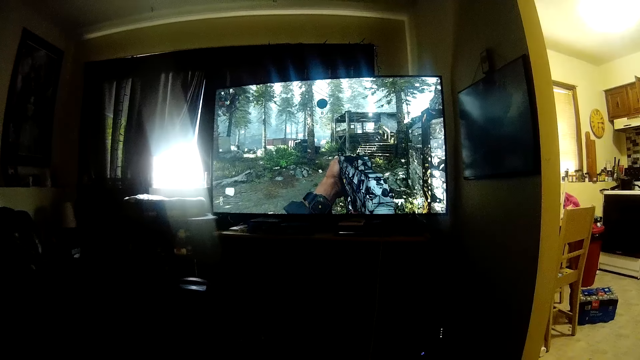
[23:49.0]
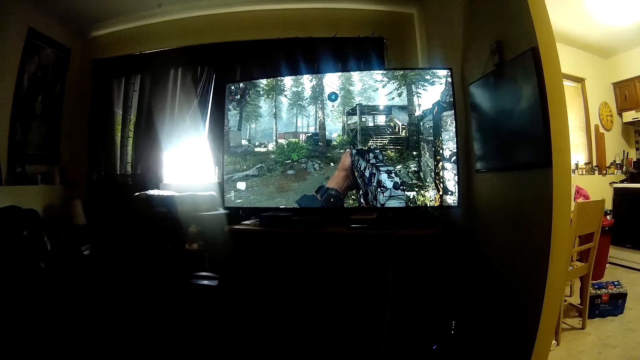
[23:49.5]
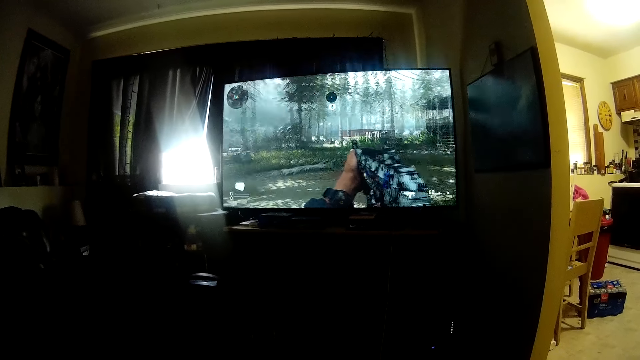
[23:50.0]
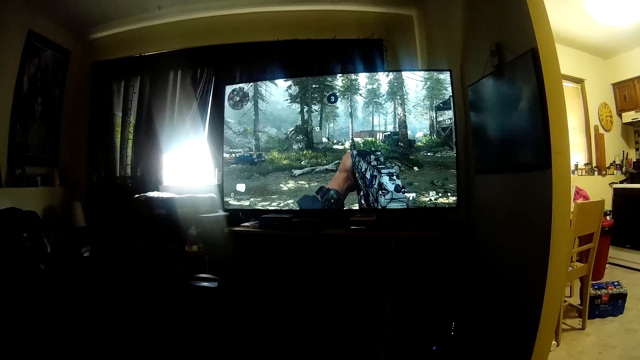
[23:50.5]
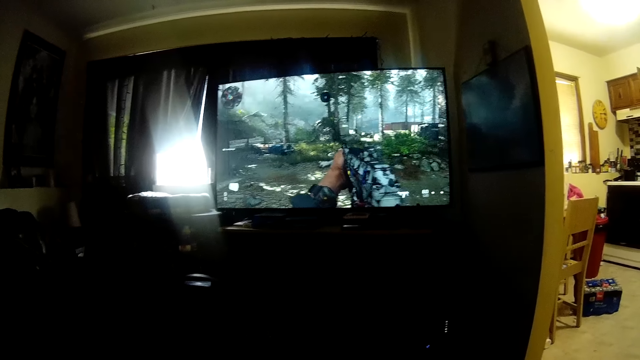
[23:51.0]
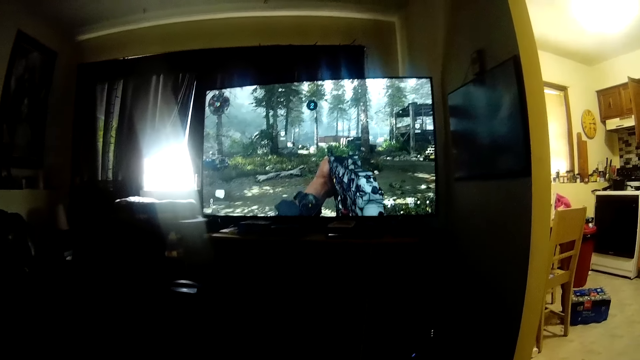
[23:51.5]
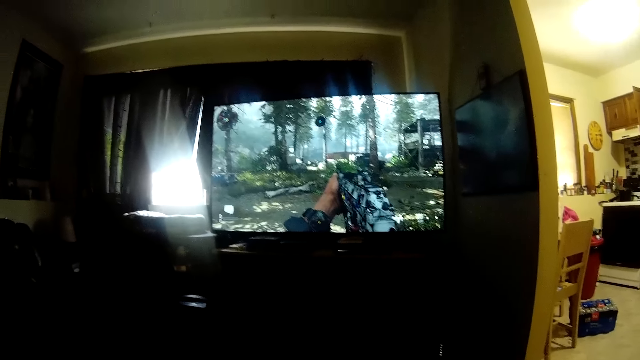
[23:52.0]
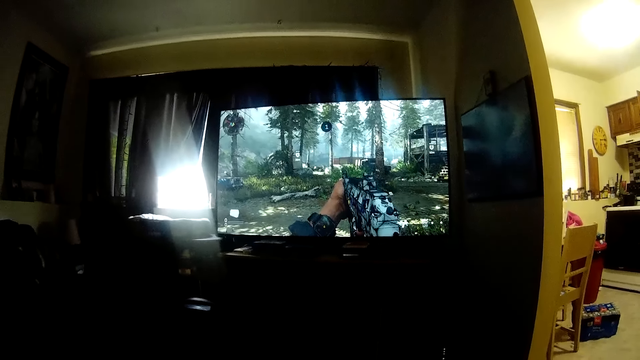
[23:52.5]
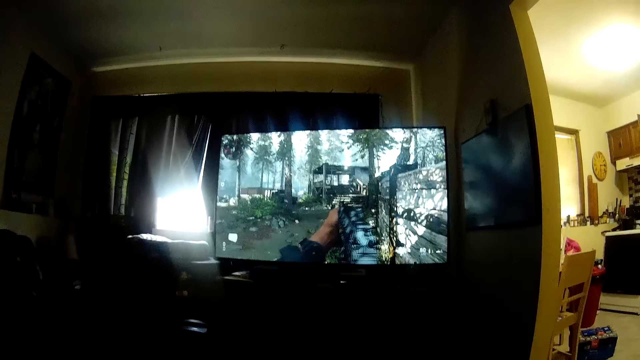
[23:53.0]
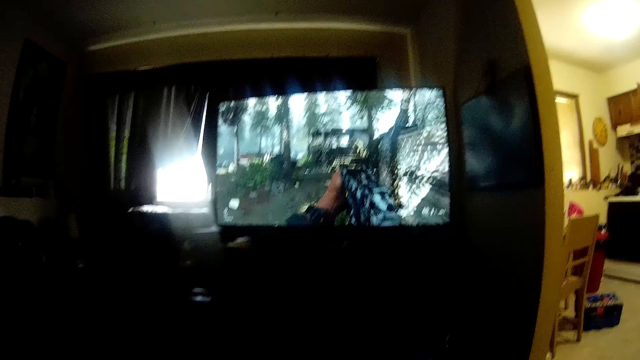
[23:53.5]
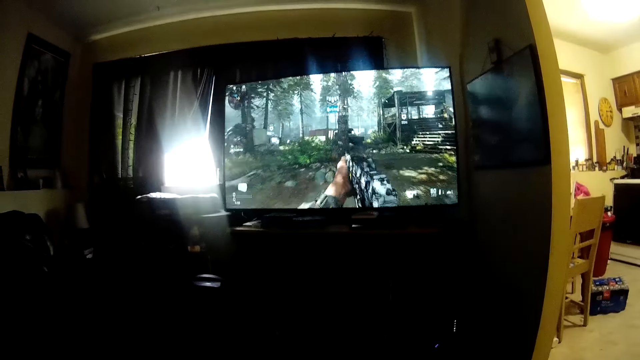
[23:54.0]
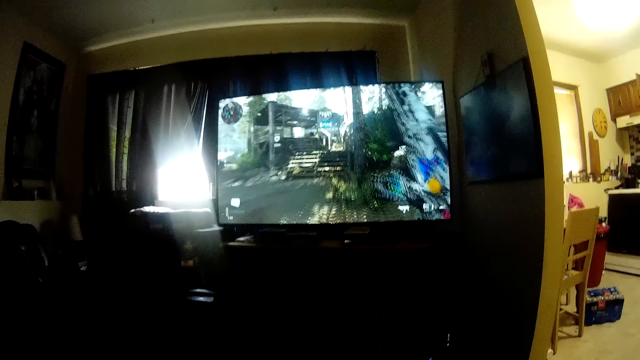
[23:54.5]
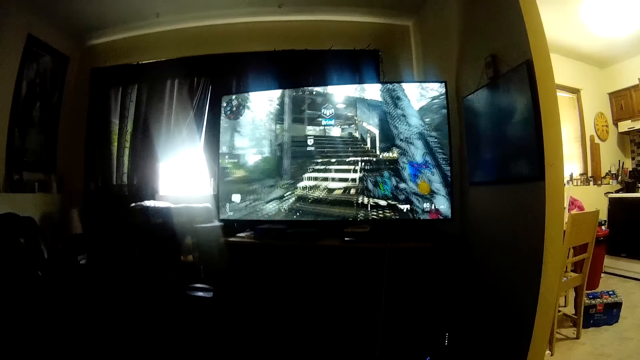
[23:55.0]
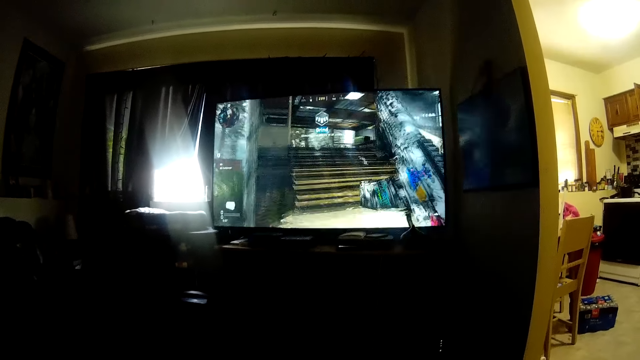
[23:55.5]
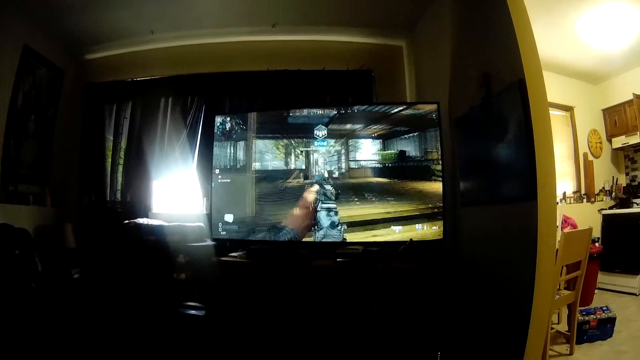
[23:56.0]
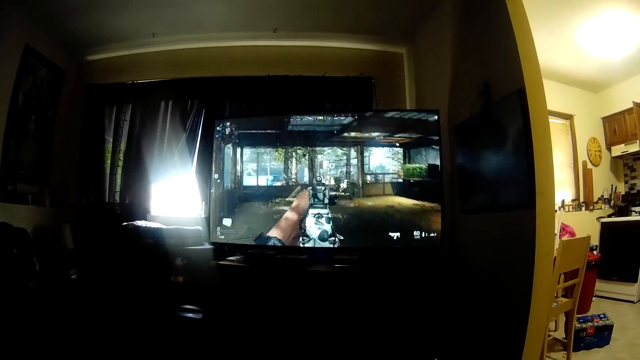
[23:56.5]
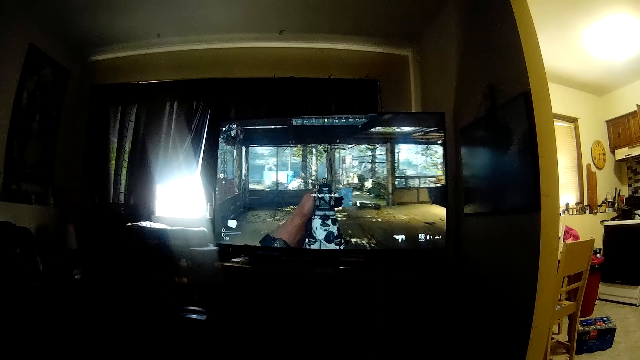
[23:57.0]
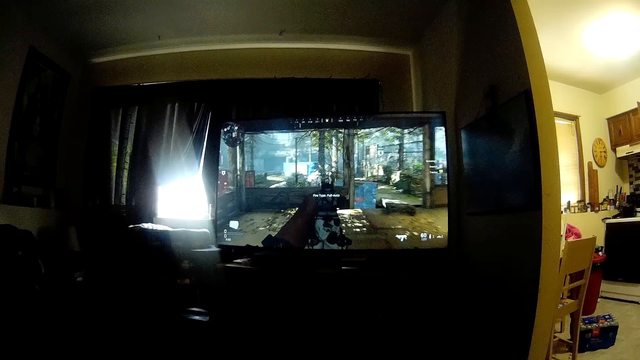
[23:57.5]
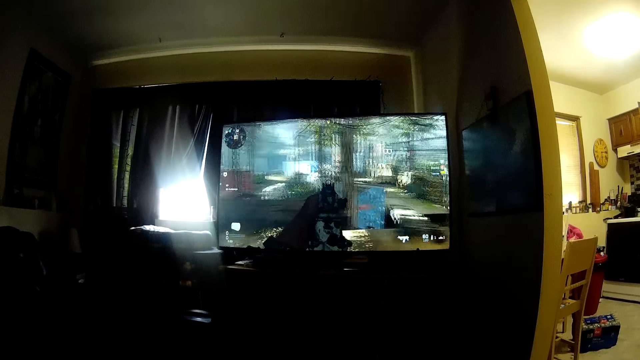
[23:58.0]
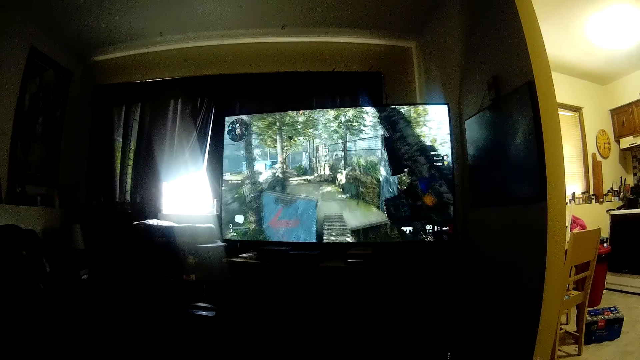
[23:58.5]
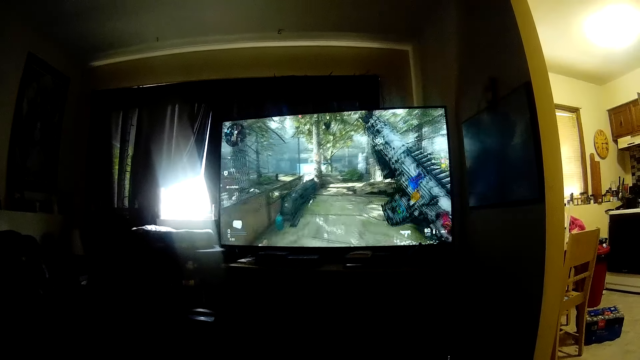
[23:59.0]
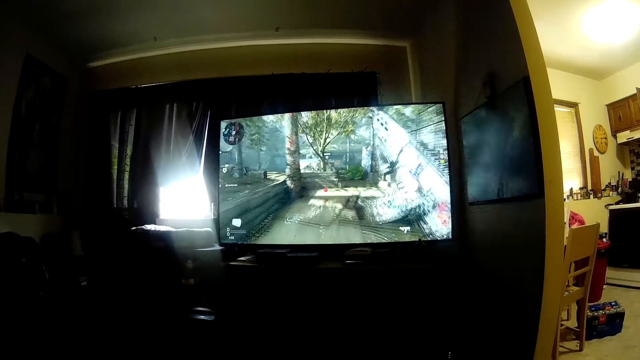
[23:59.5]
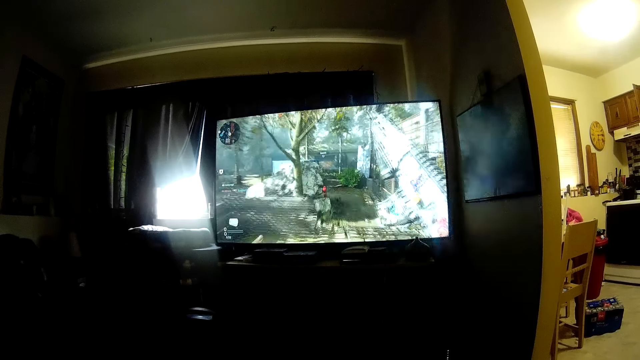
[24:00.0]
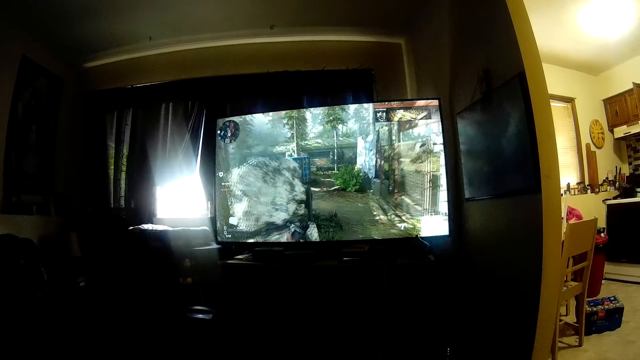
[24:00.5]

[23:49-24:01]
The camera wearer plays a video game.

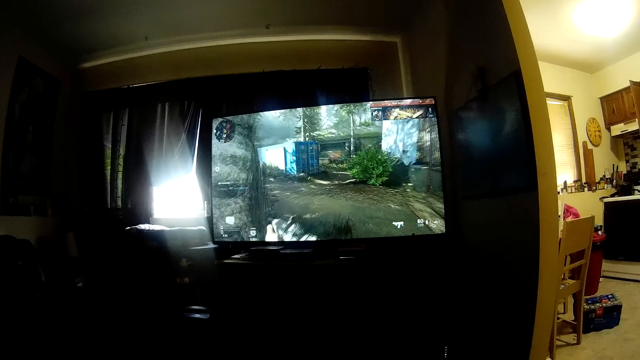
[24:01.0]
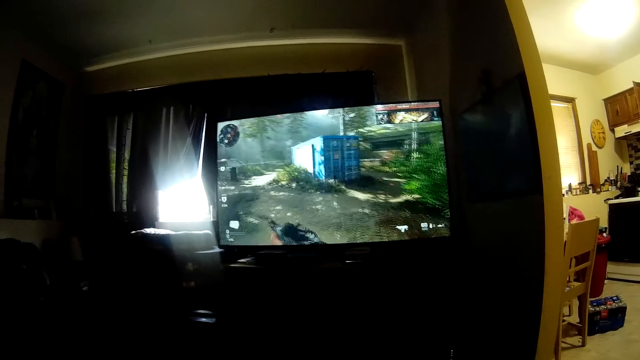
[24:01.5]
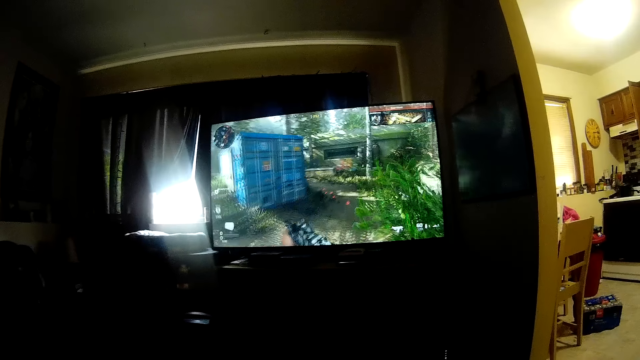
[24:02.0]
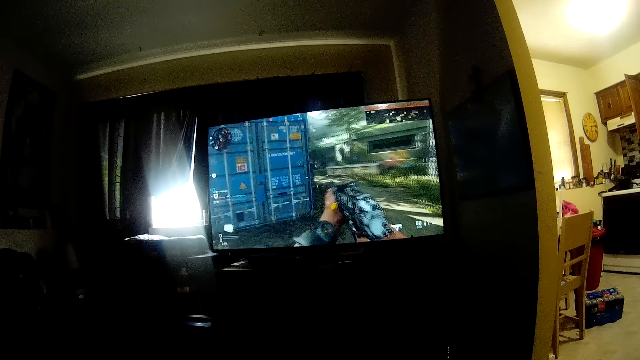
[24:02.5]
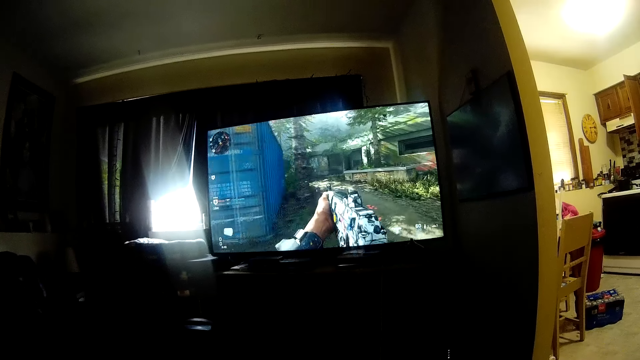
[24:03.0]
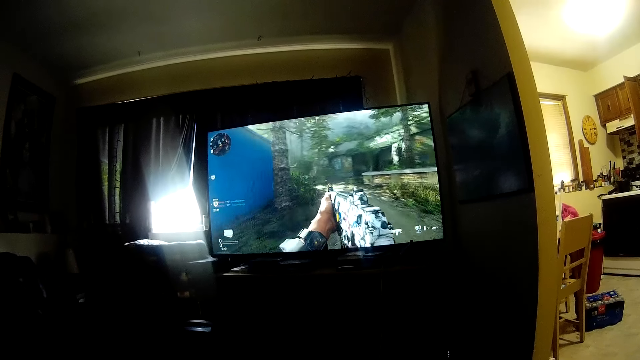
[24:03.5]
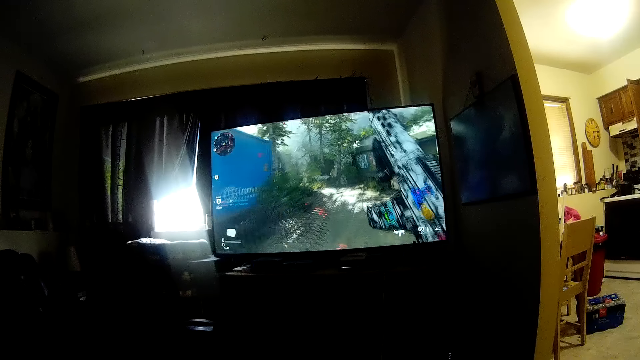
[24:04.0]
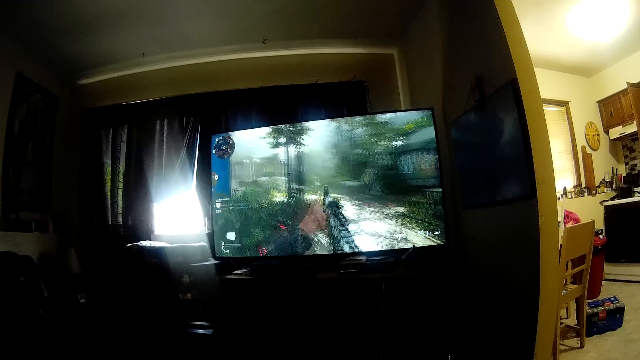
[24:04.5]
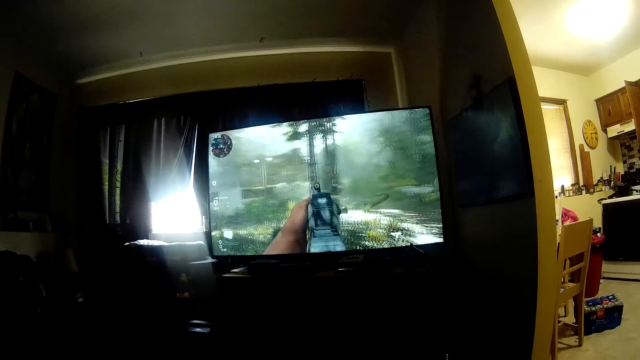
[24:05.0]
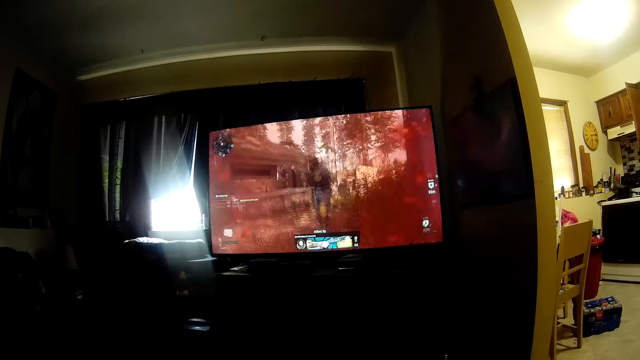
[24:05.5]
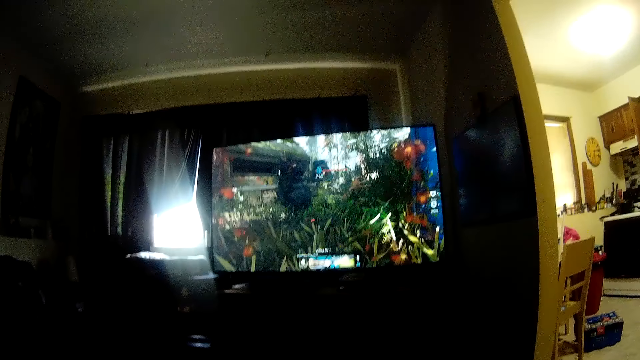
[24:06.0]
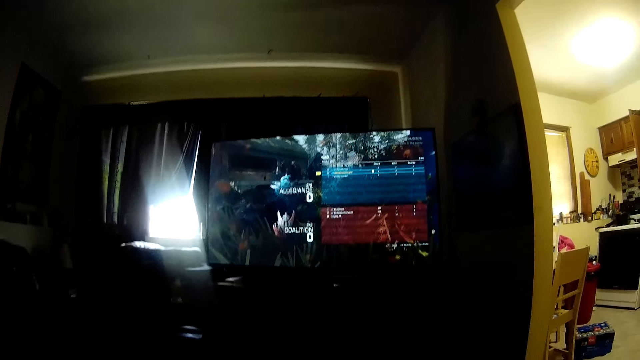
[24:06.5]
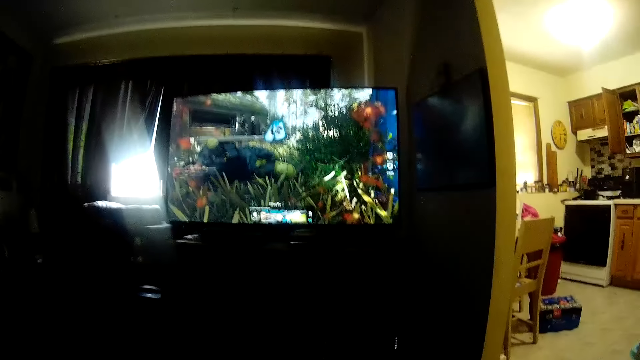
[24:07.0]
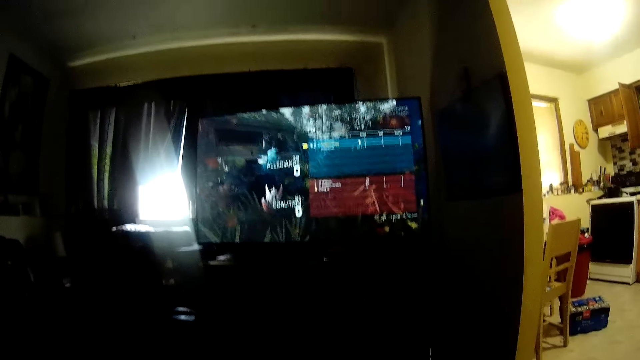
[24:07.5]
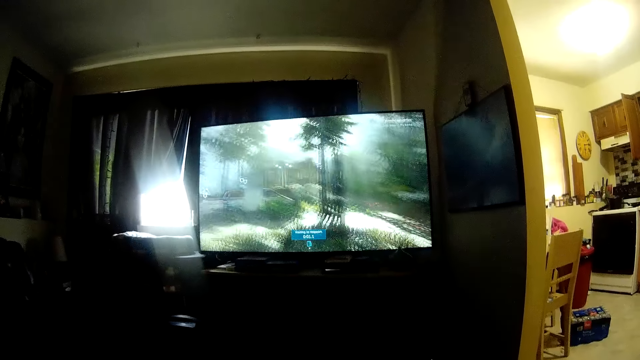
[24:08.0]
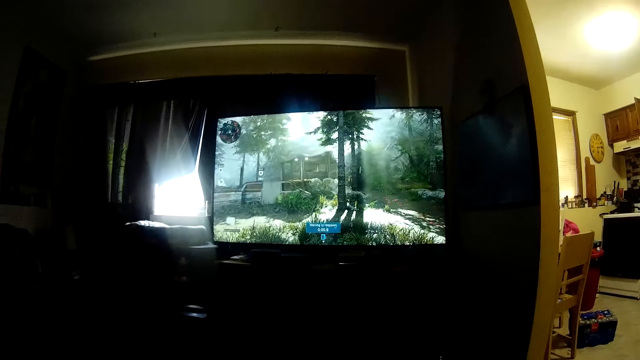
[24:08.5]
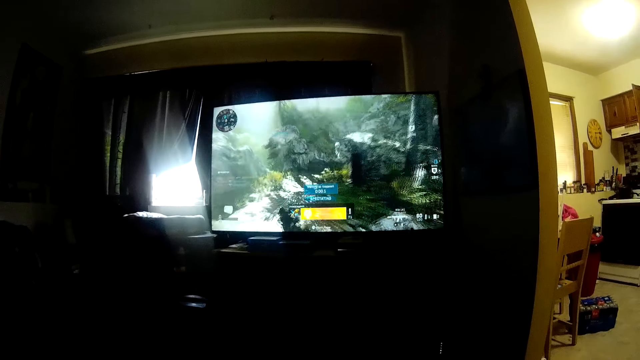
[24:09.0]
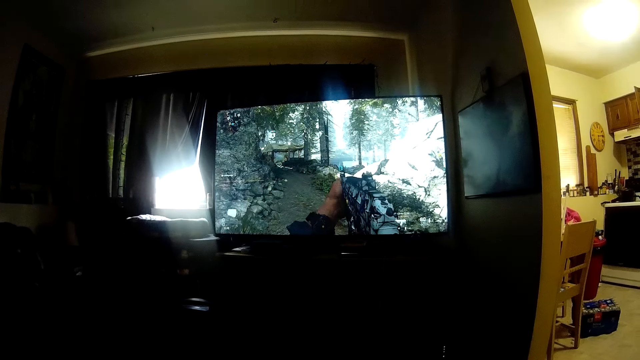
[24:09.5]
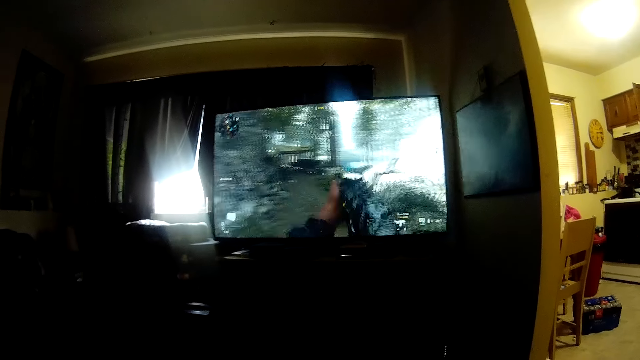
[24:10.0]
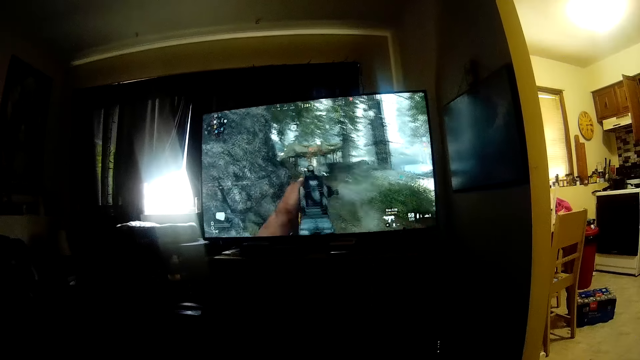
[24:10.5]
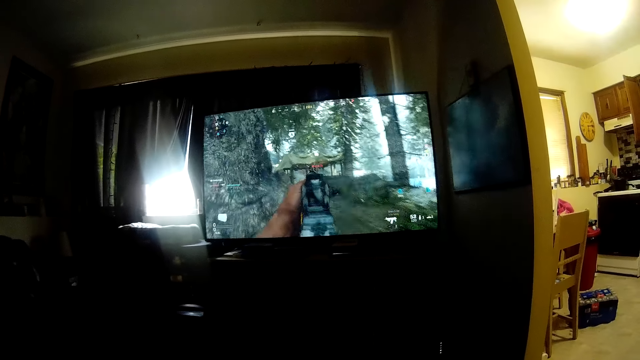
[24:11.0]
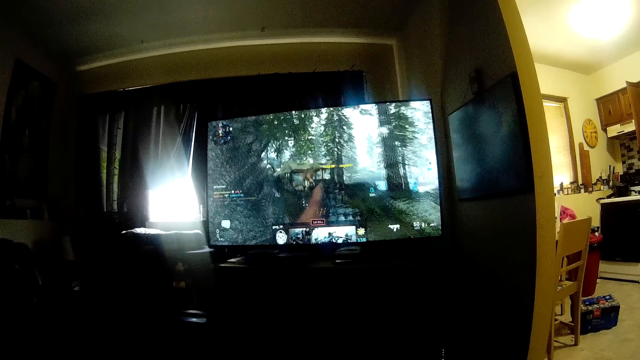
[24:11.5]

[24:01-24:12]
The camera wearer talks.
